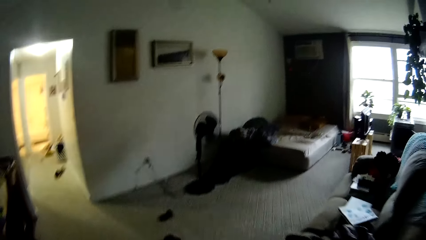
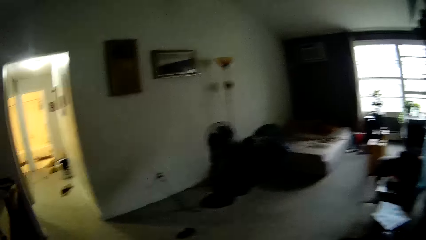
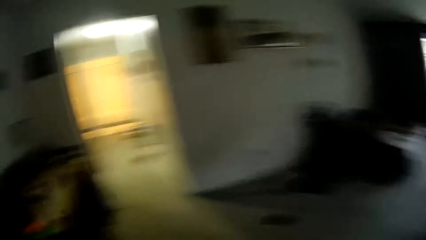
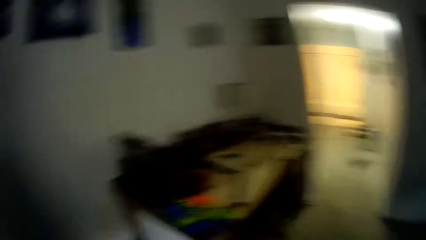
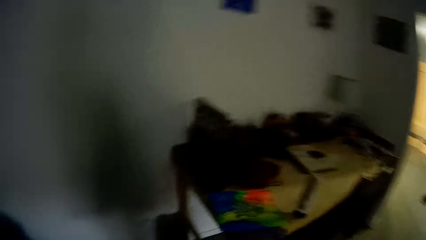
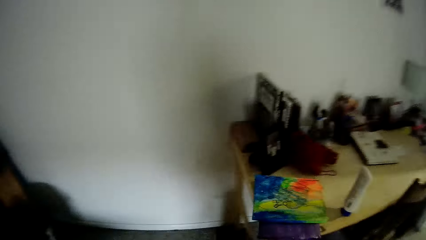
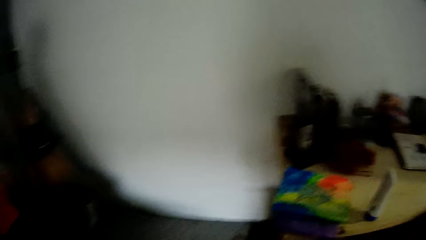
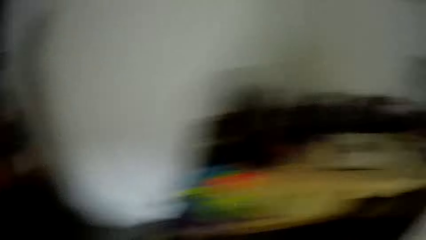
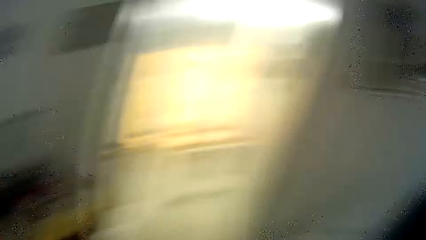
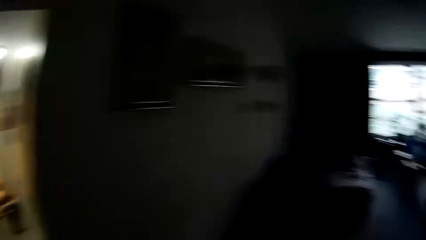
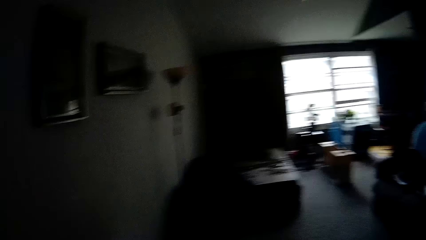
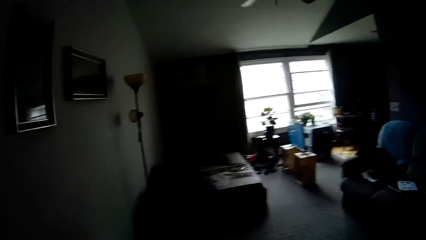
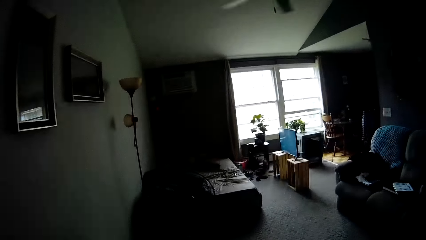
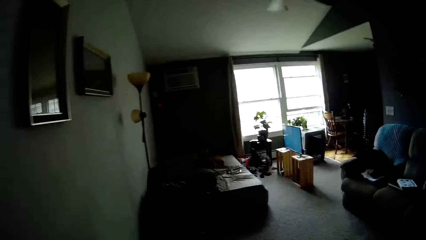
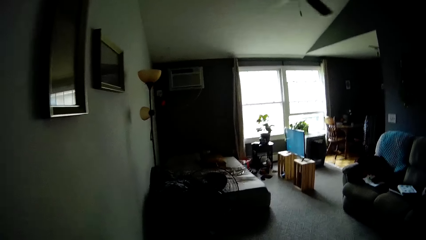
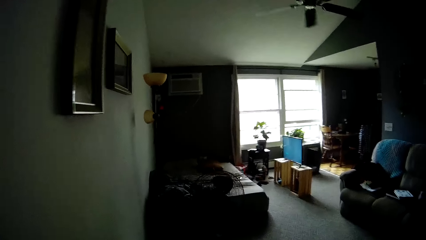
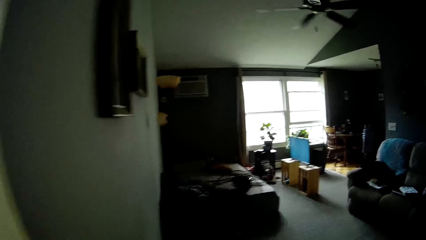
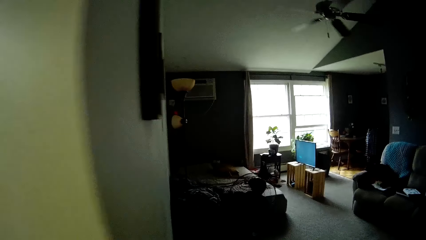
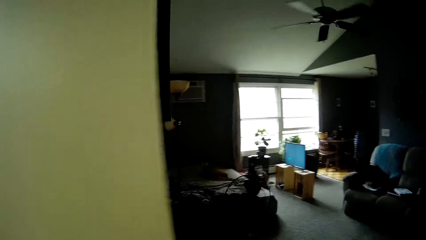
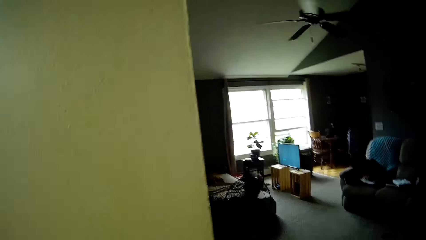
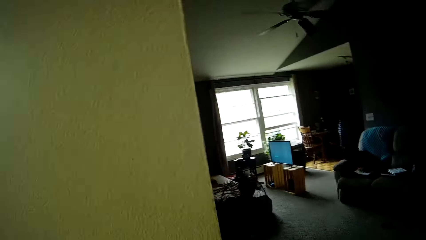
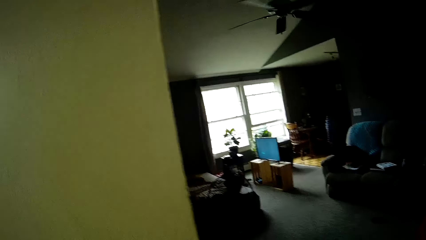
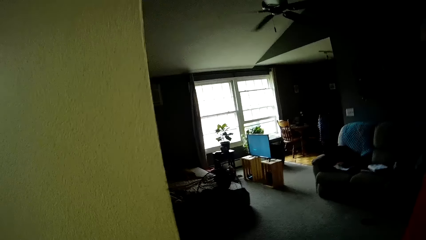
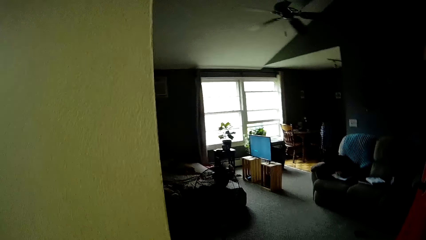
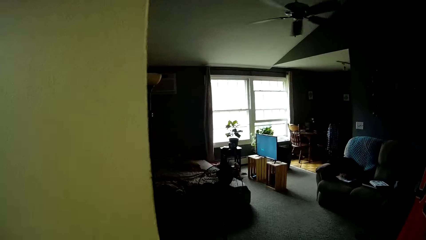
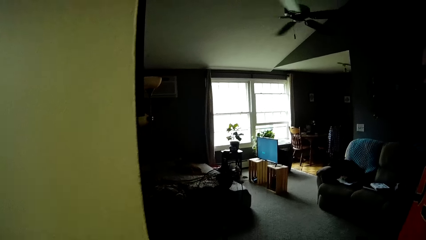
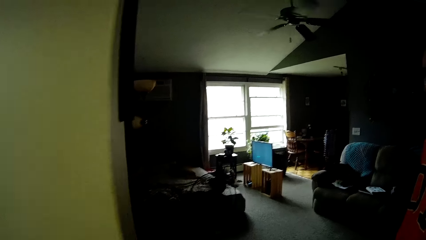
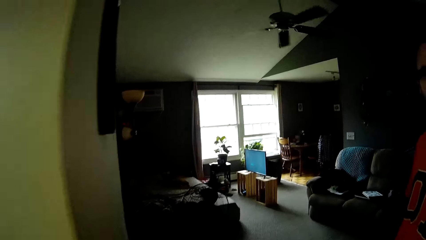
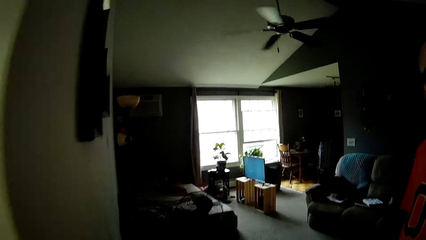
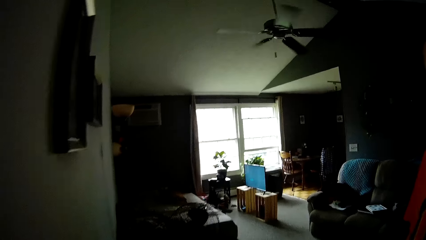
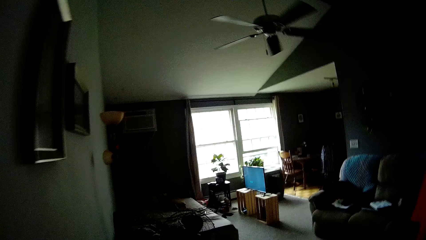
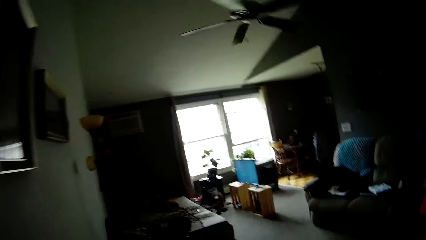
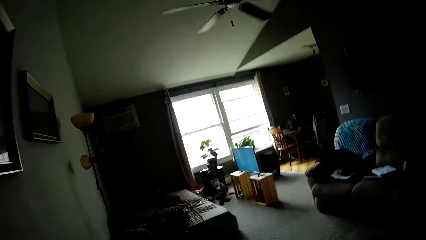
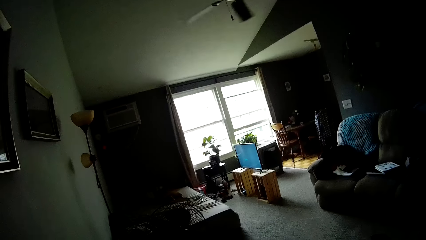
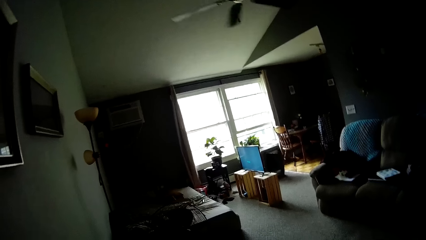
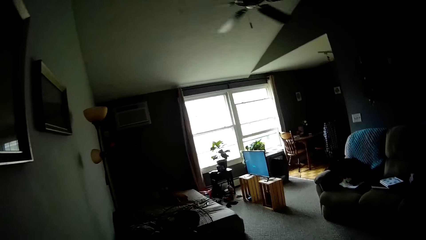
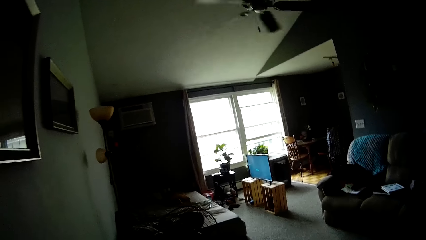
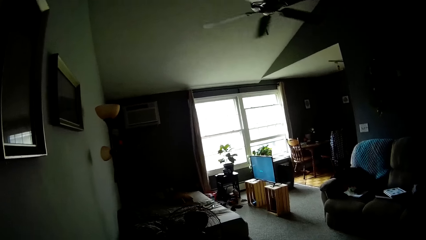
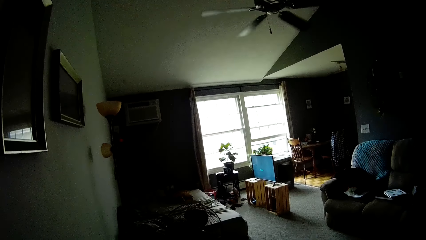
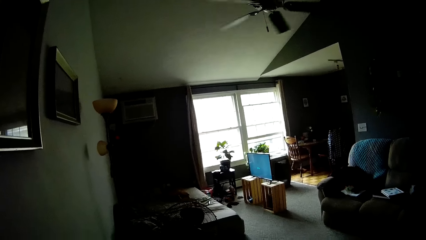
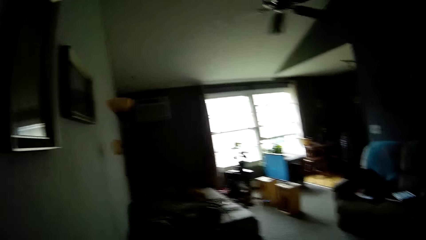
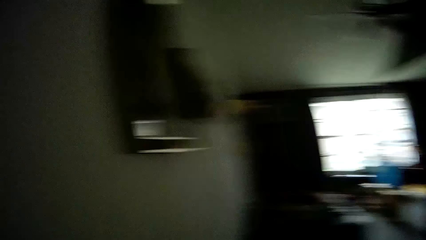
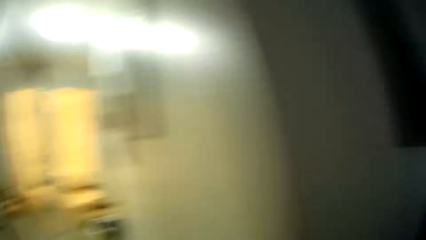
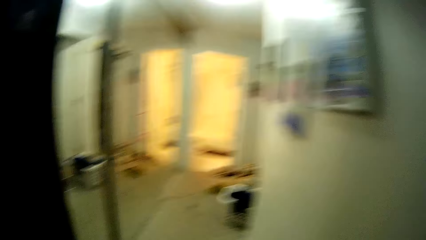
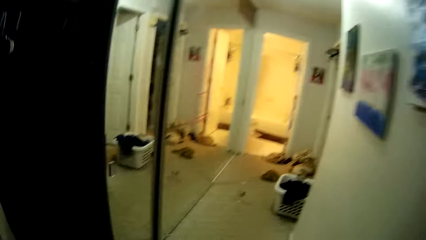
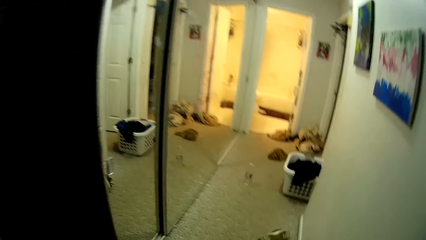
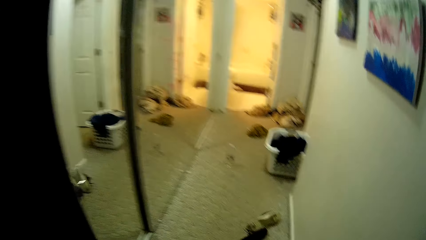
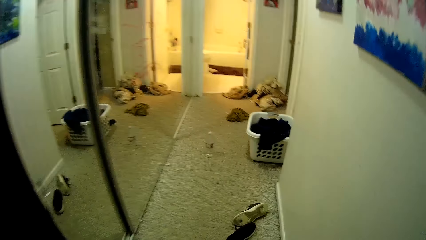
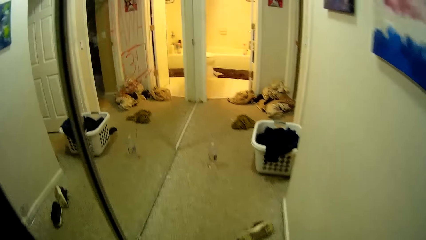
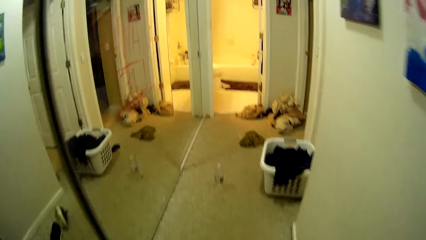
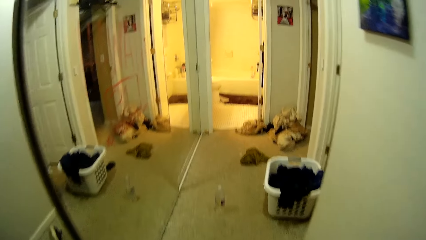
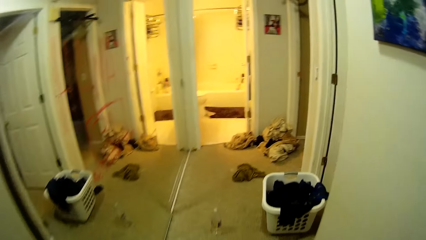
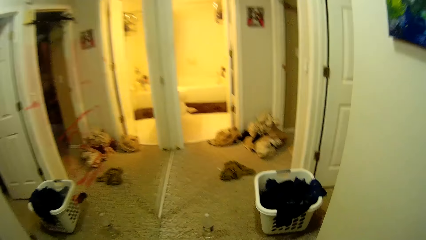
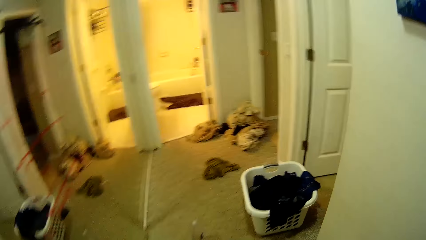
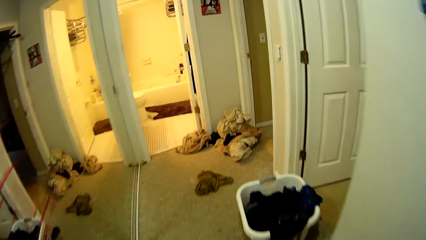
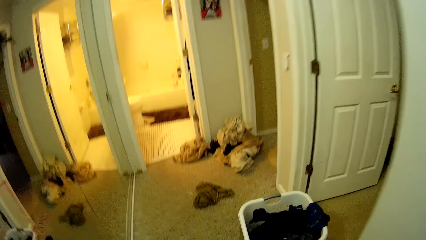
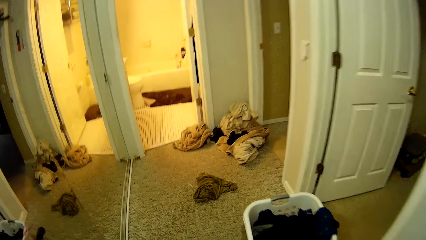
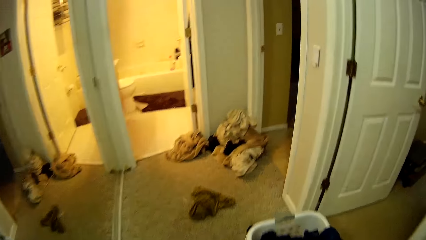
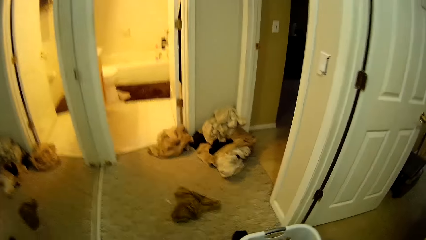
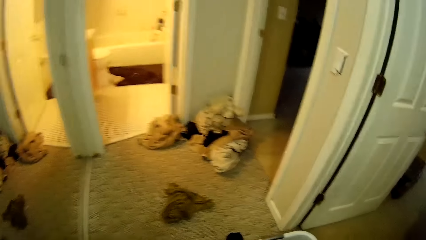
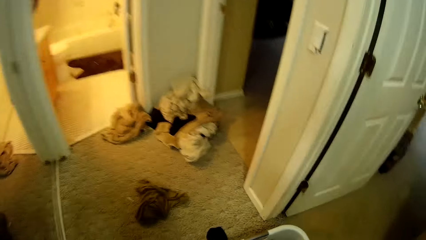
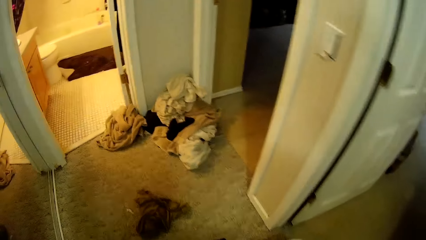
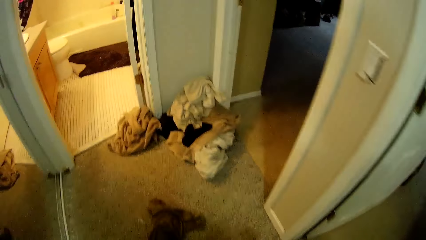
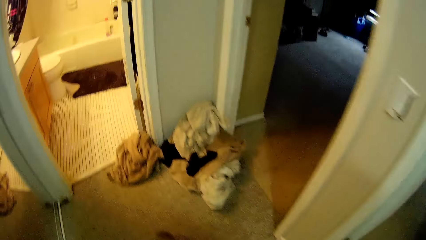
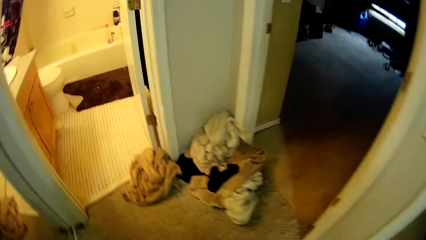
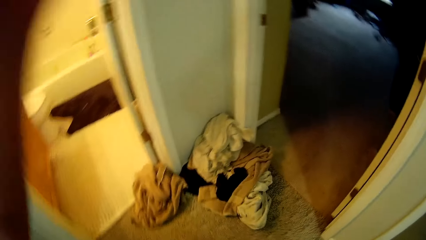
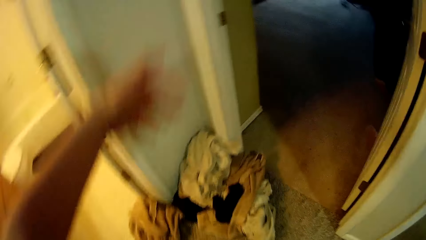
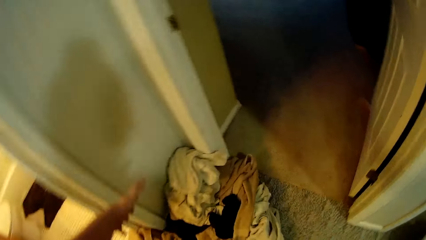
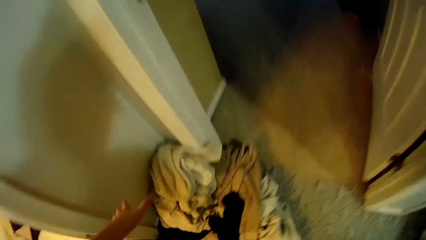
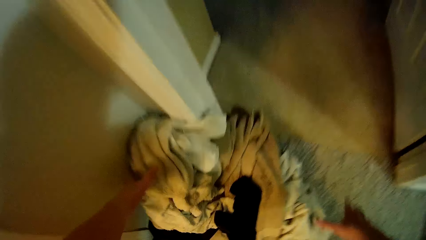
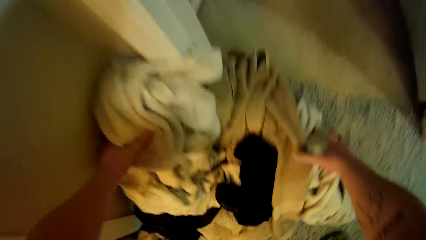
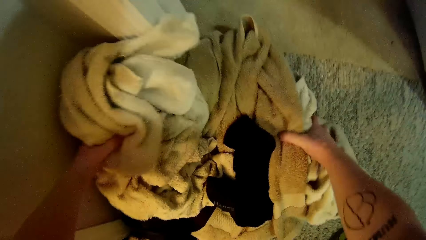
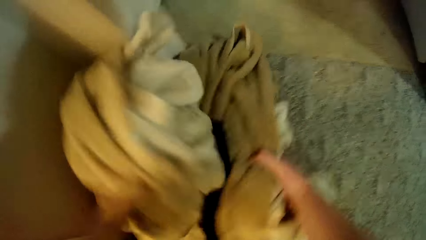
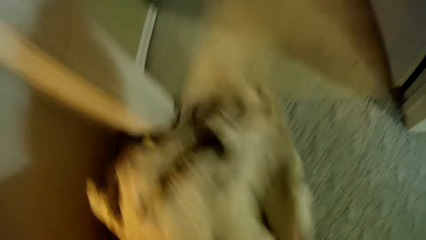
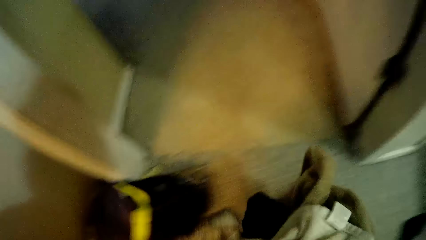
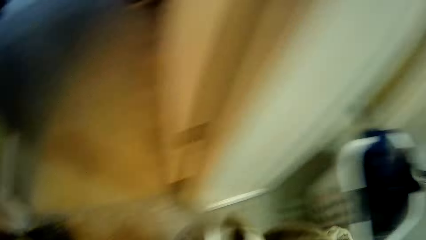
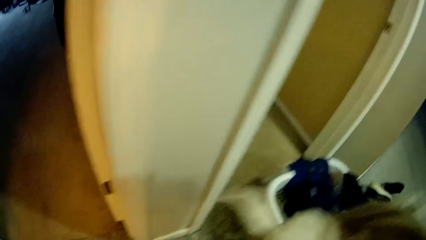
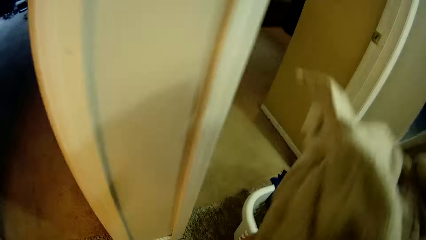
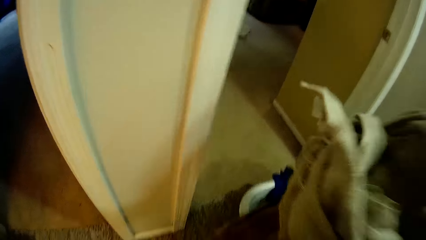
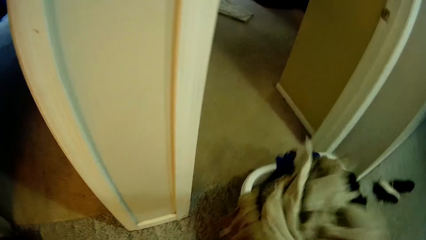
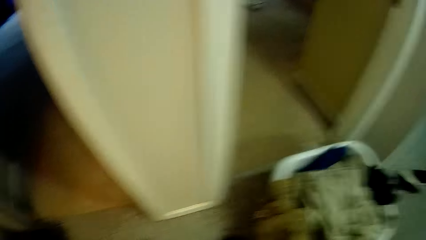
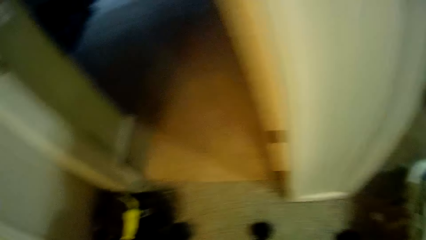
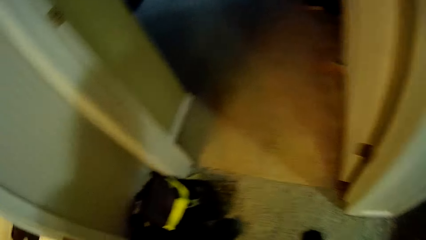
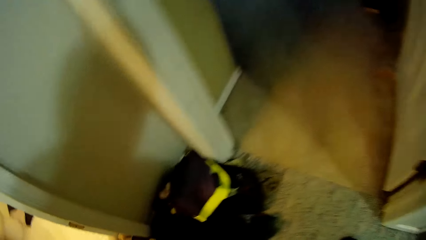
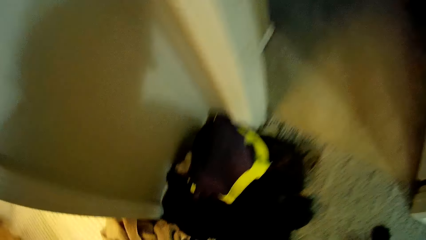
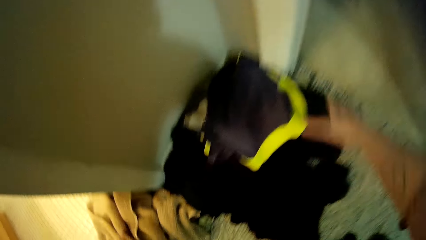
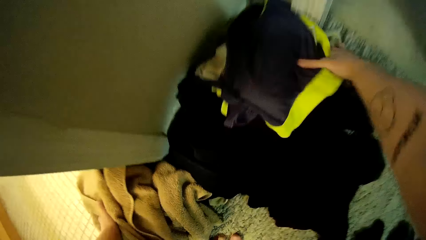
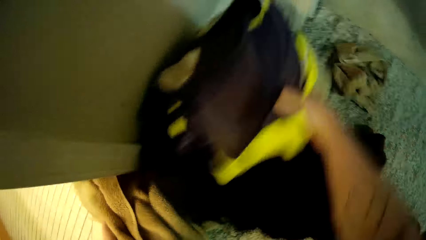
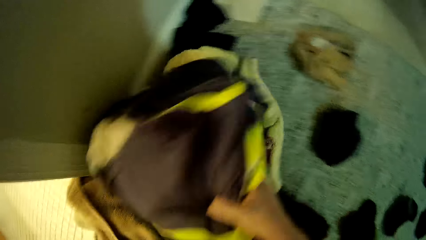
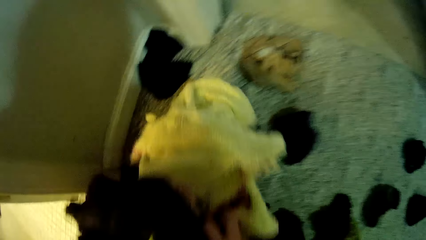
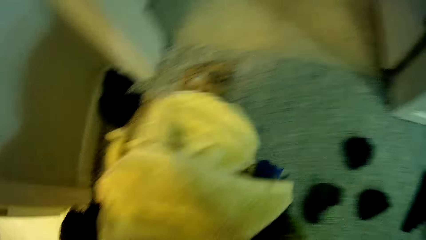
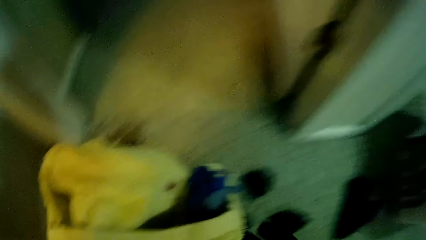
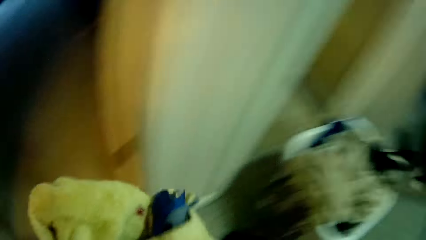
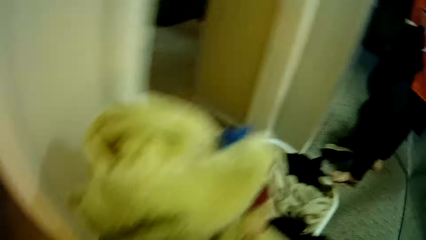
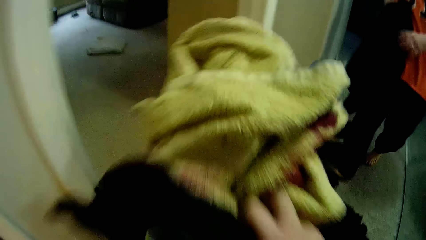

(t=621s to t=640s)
A man walks into the living room. The camera wearer picks some towels from the floor with both hands. They drop the towels in the laundry basket with both hands. They speak to the man. They pick some clothes from the floor with both hands.
